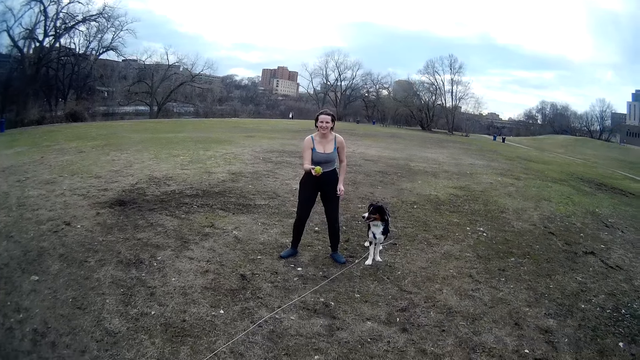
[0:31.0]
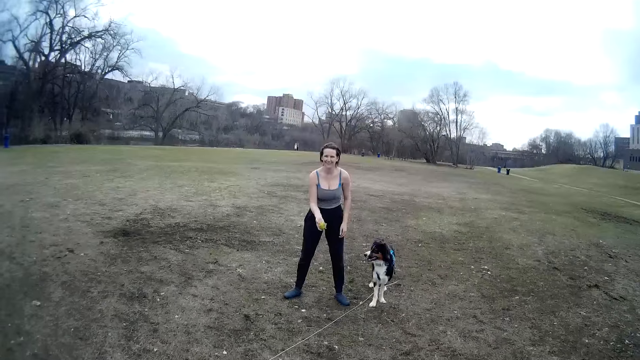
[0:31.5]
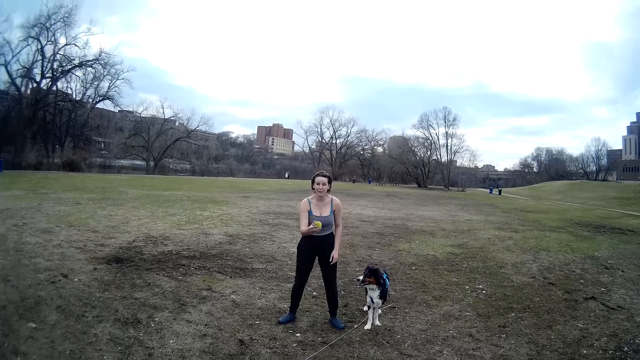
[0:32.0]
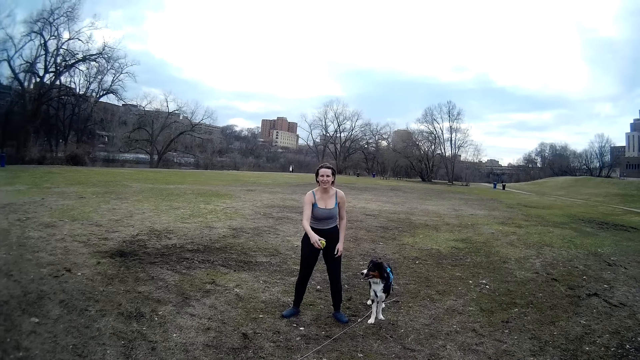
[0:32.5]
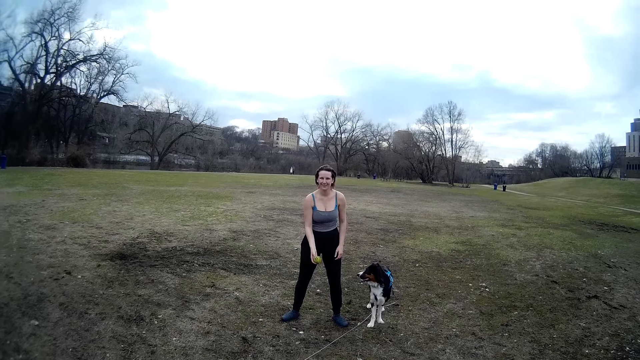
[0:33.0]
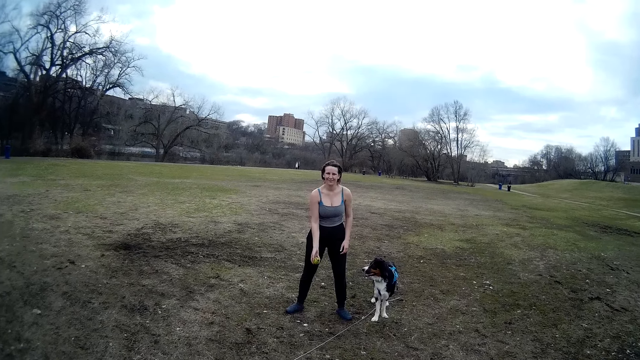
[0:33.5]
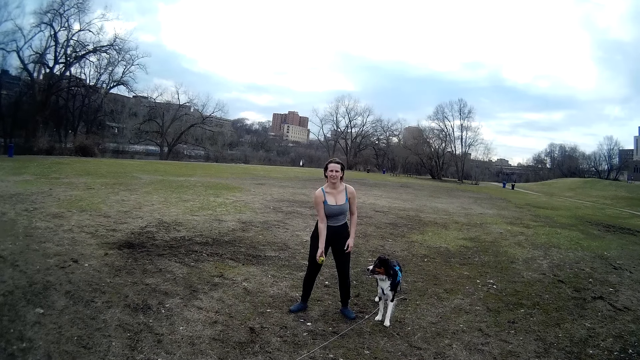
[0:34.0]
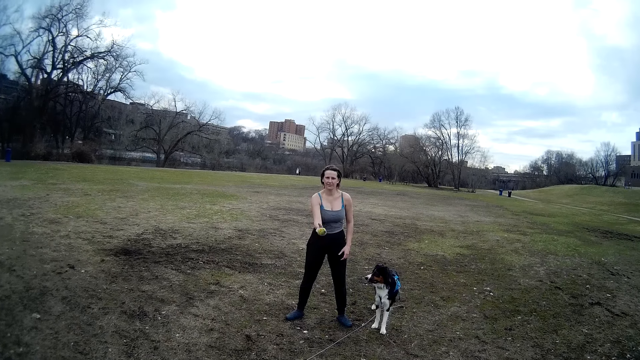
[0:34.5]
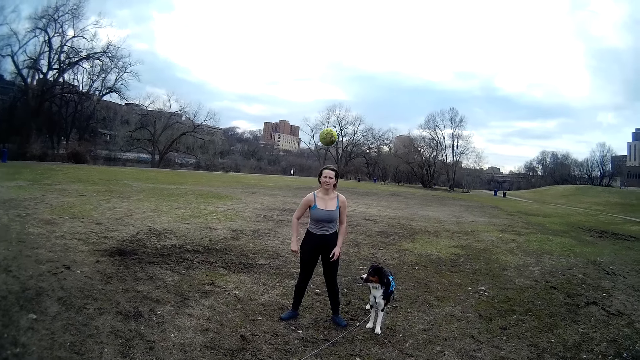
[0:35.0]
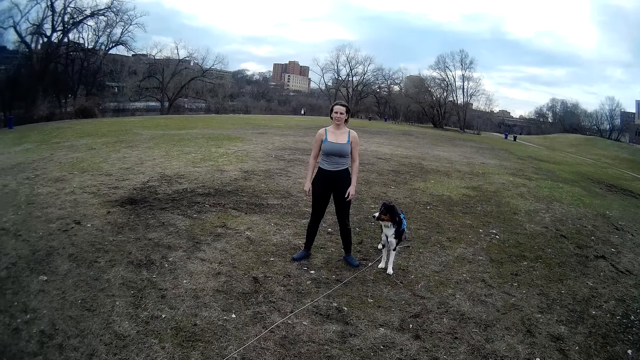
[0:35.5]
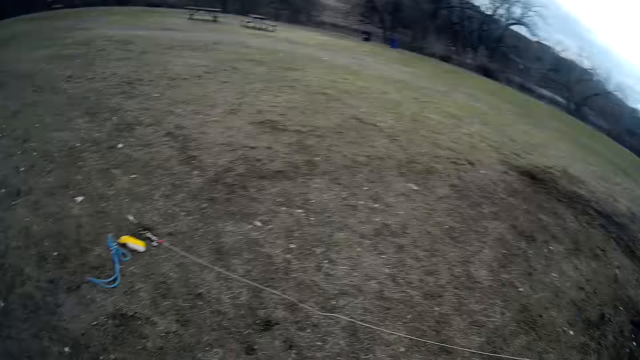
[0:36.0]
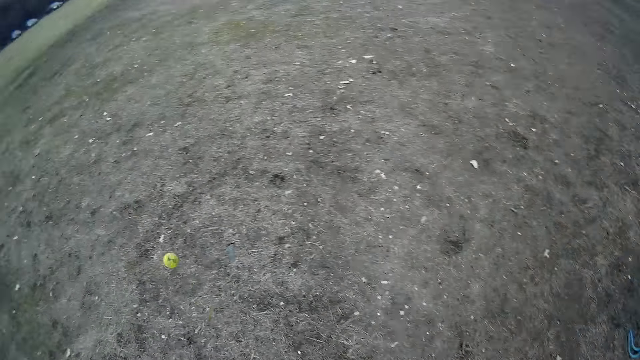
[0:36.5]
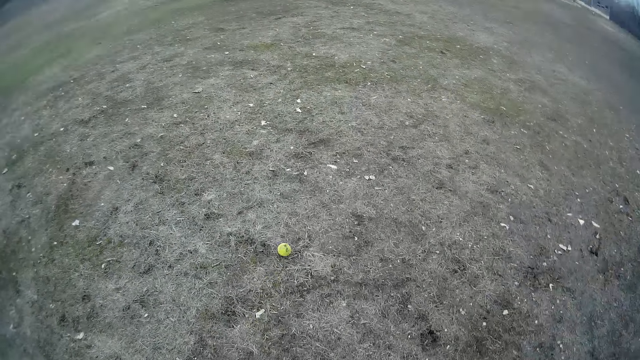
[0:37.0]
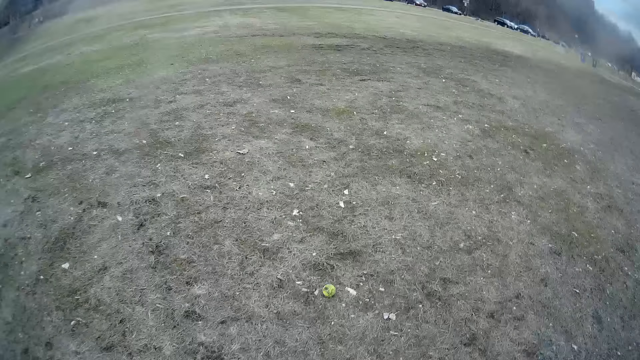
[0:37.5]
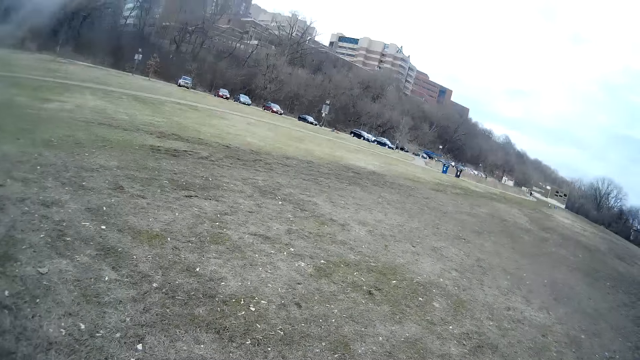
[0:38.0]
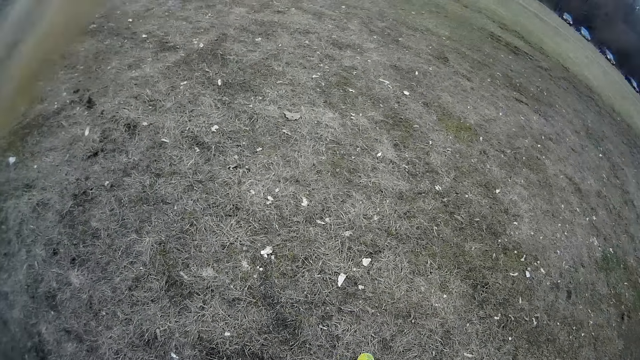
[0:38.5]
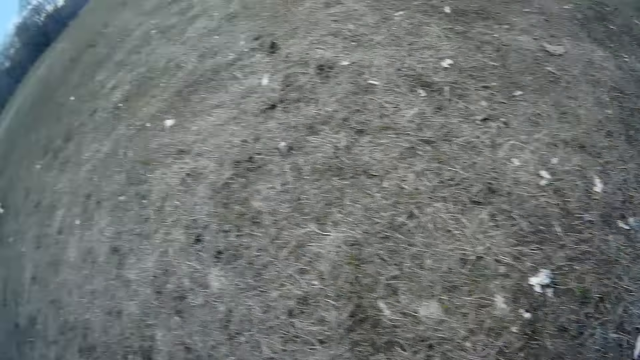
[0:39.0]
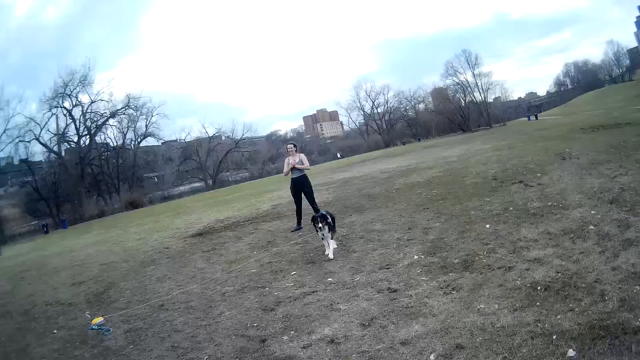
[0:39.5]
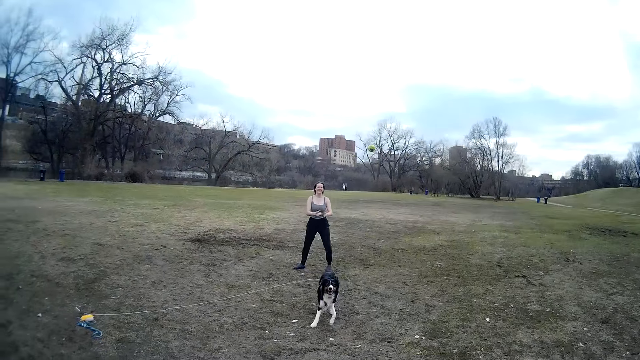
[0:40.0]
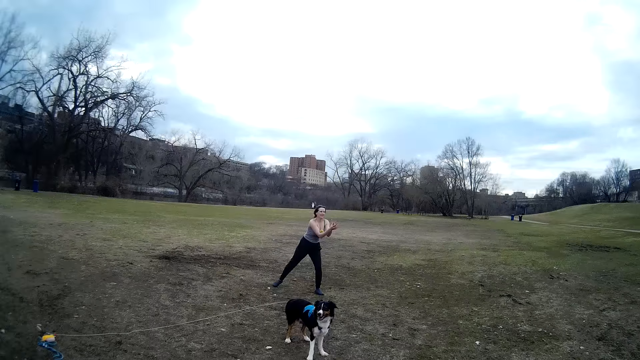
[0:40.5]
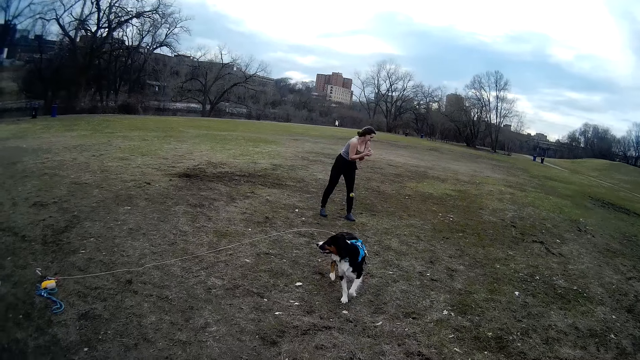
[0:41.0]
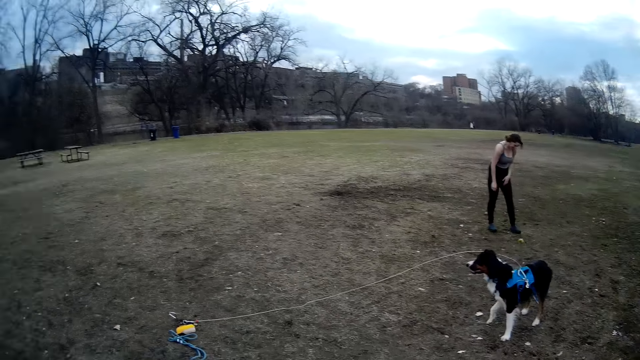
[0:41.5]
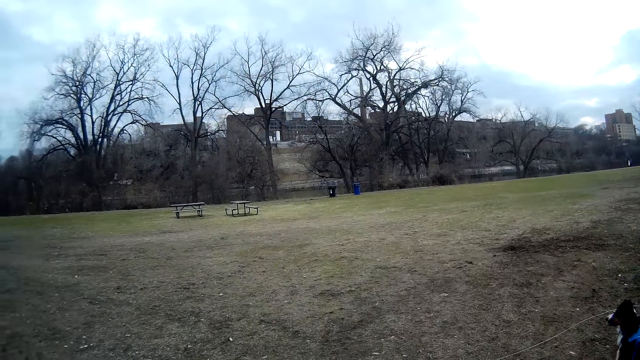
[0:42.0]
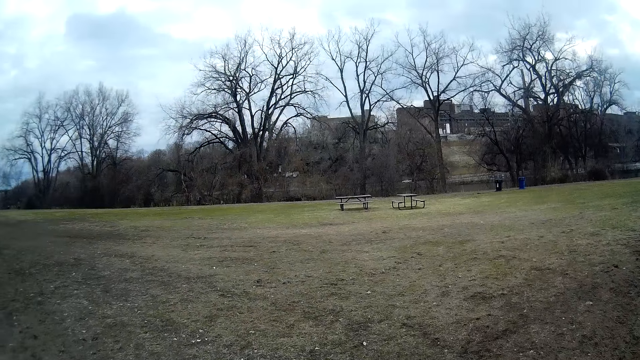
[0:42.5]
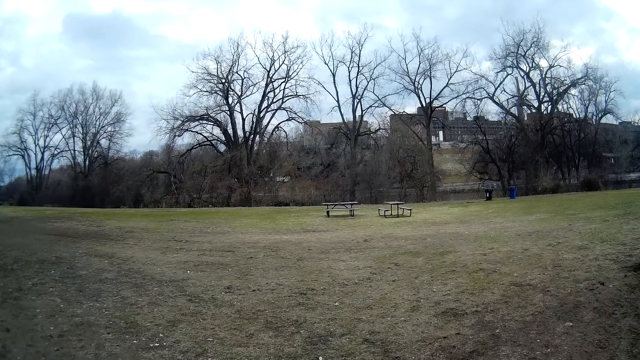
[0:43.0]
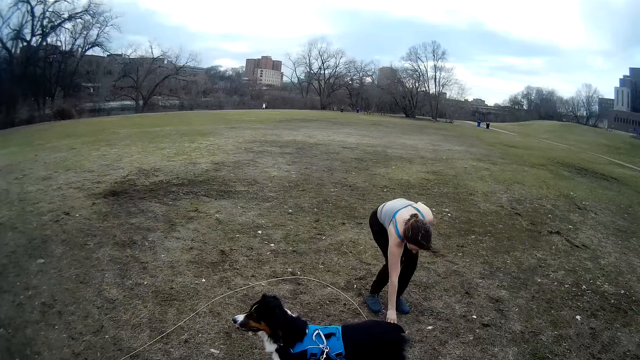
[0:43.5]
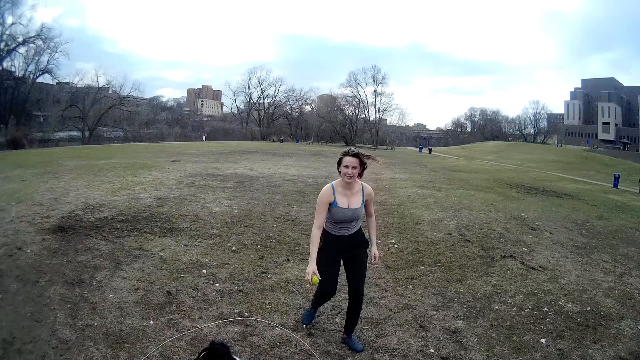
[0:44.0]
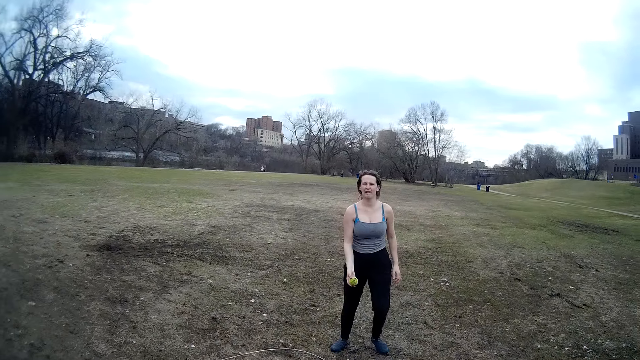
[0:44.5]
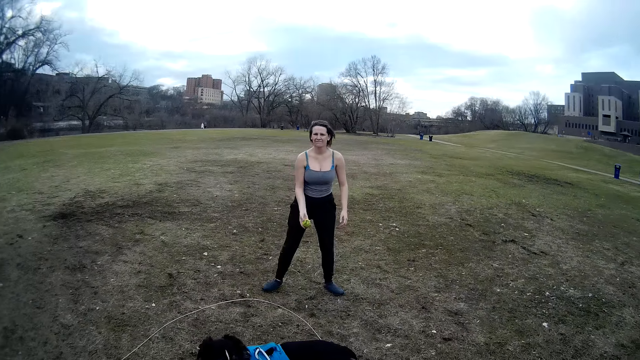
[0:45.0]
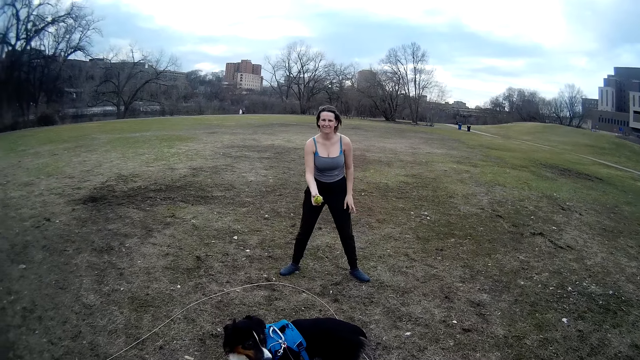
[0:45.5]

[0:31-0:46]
A lady throws the ball. The camera wearer throws the ball to the lady. They look around. They pick up the ball and throw the ball to the lady. The lady moves the leg, catches the ball, and looks around. The lady picks the ball, moves the legs, and throws the ball.

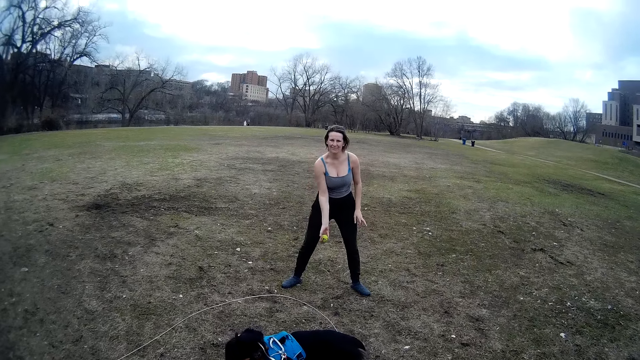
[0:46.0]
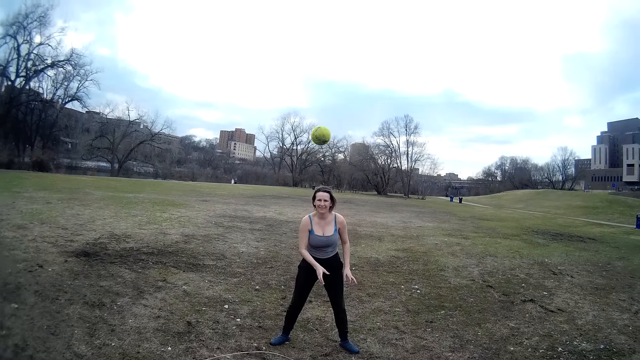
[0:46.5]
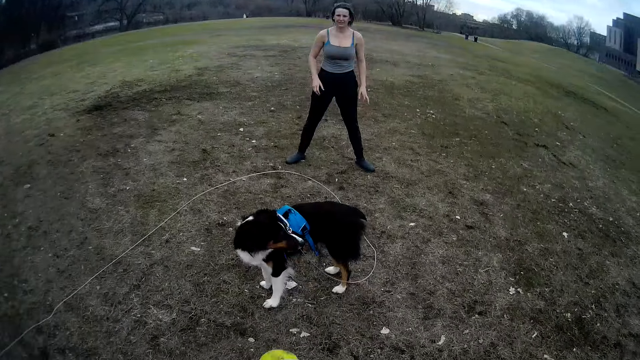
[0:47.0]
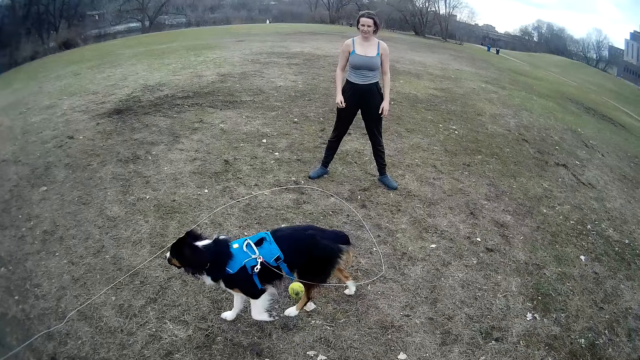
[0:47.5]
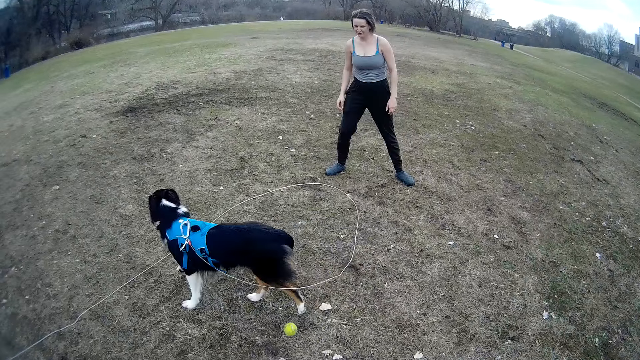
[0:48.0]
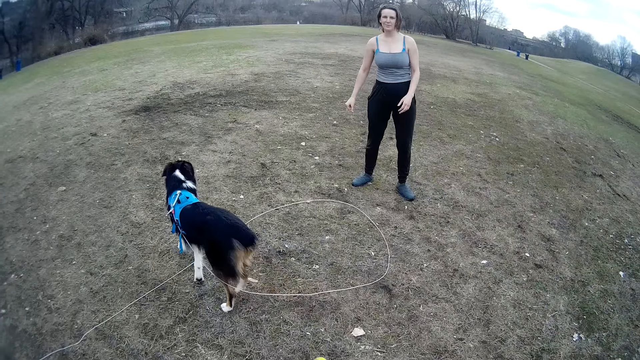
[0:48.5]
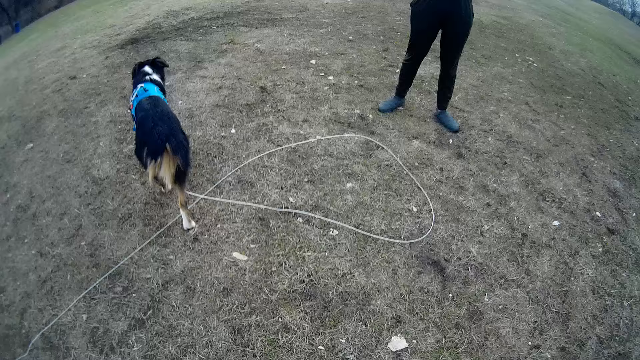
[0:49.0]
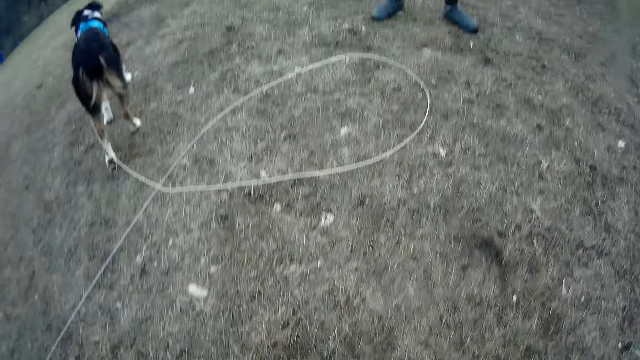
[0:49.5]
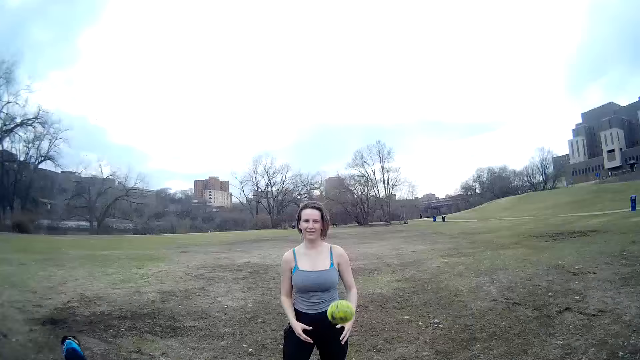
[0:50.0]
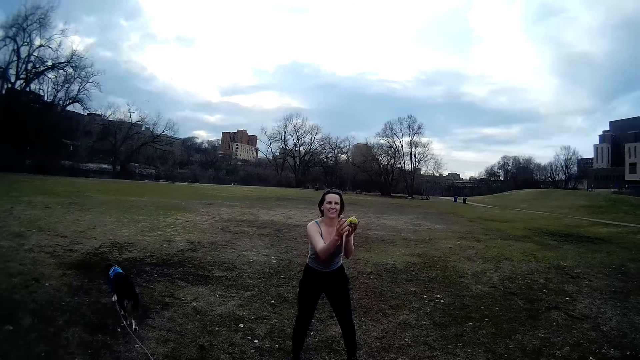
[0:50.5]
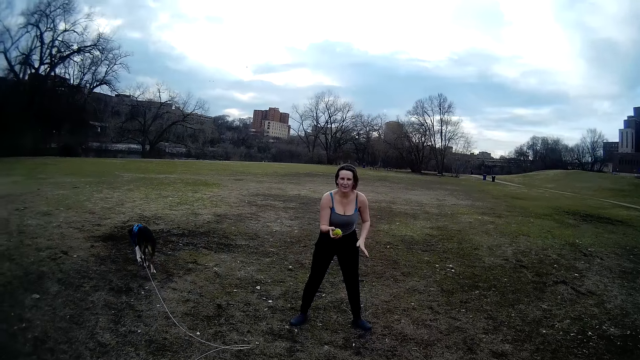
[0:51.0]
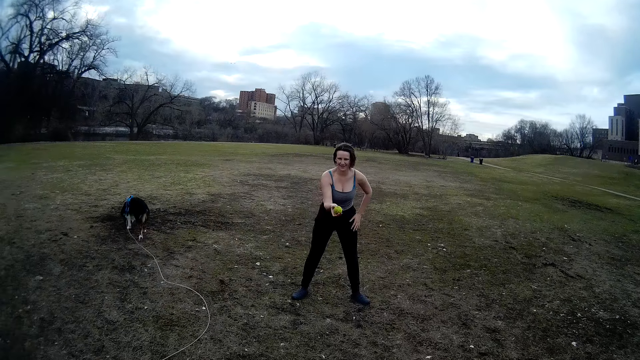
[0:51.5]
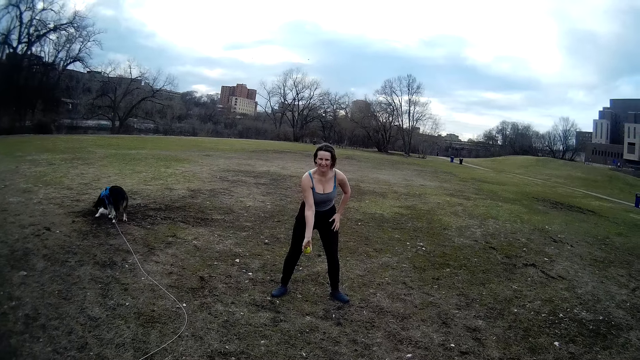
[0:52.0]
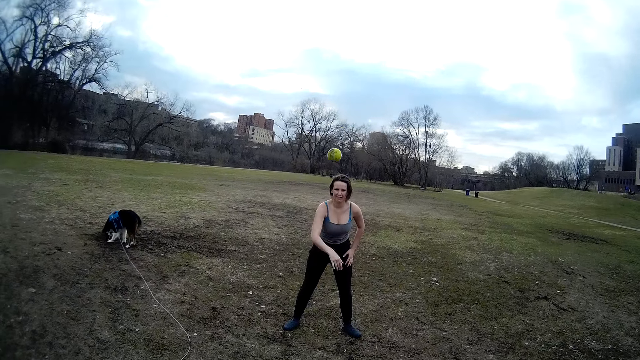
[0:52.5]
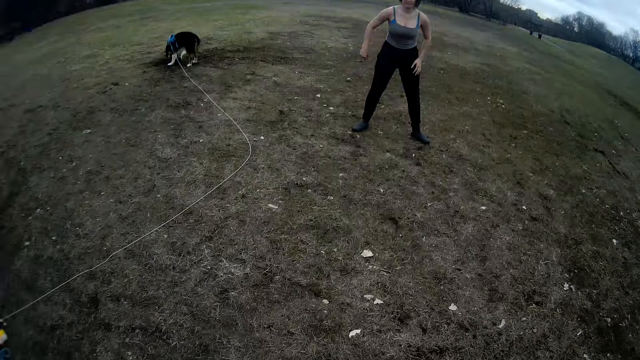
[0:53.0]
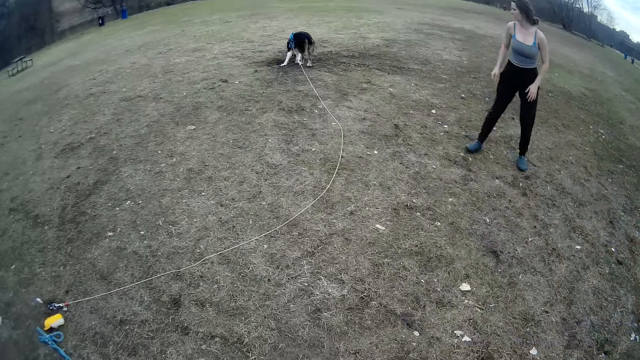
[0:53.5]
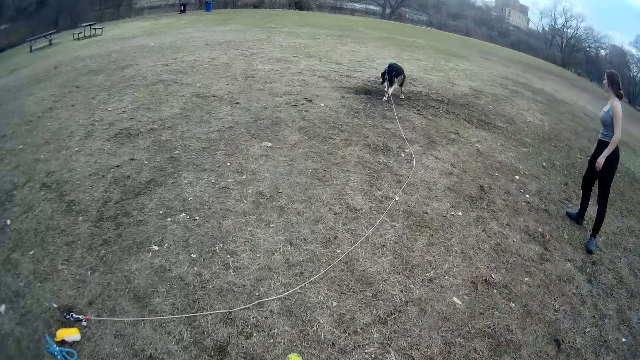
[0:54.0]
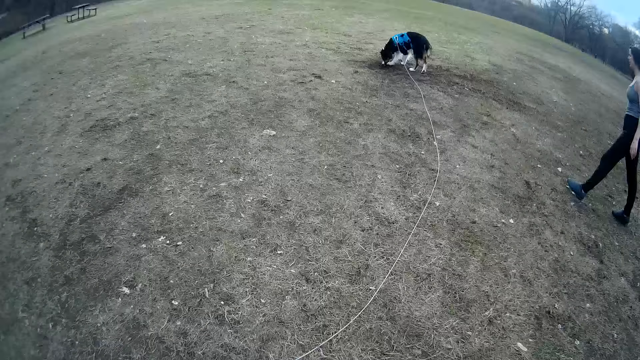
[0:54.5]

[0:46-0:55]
A lady moves the leg and looks around. The lady picks the ball, throws the ball, and walks around.
